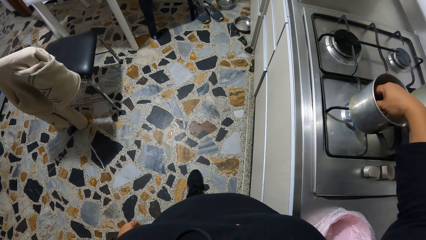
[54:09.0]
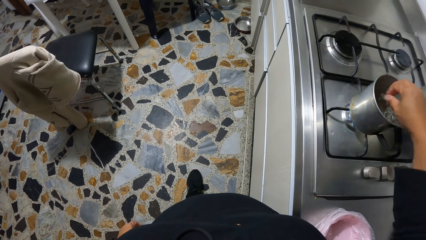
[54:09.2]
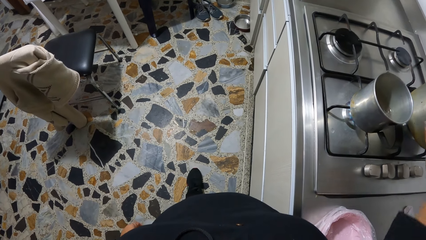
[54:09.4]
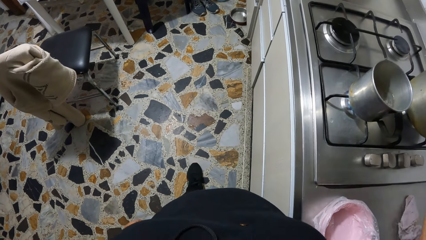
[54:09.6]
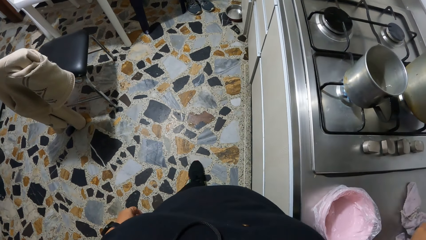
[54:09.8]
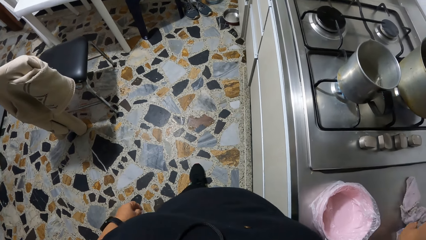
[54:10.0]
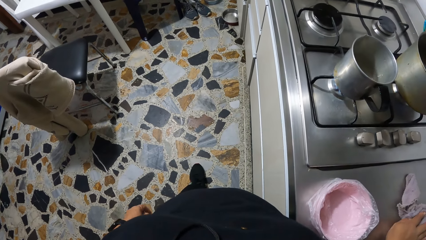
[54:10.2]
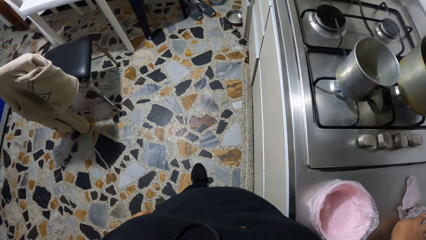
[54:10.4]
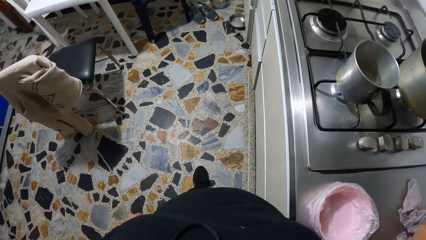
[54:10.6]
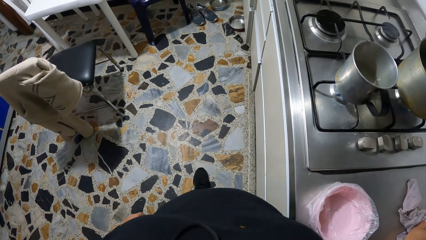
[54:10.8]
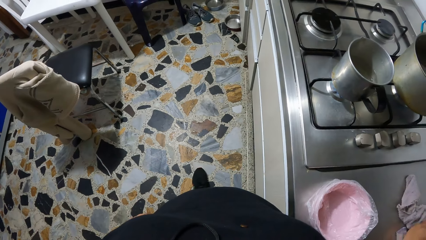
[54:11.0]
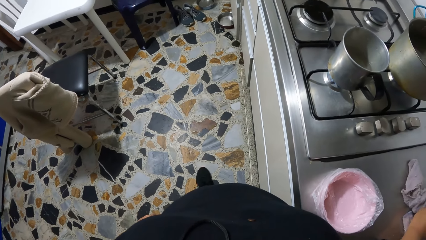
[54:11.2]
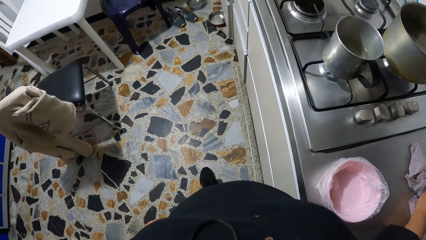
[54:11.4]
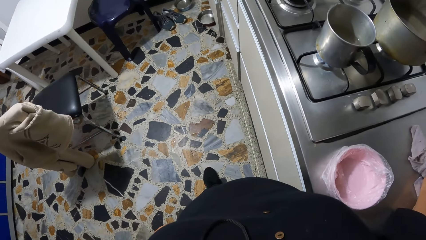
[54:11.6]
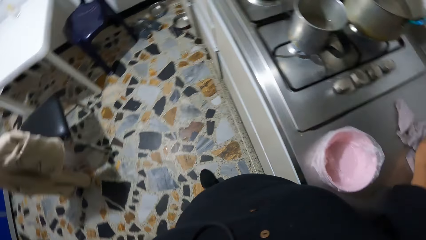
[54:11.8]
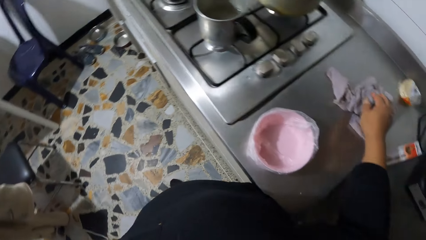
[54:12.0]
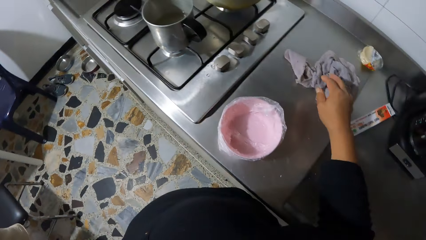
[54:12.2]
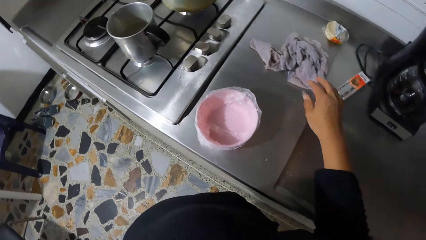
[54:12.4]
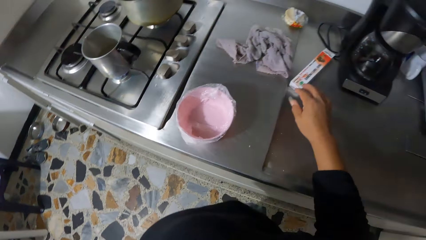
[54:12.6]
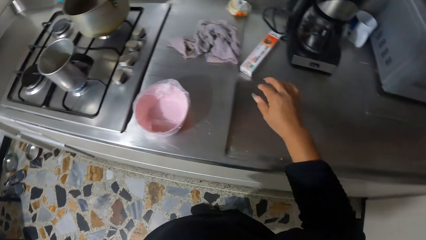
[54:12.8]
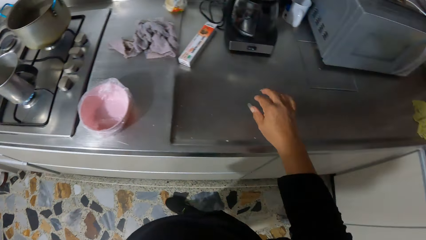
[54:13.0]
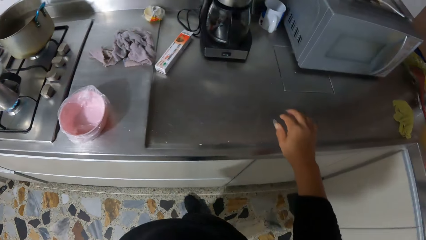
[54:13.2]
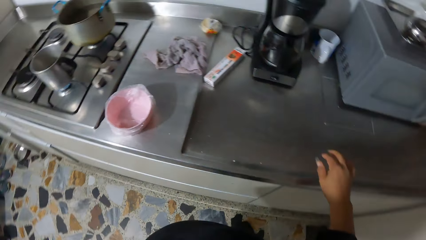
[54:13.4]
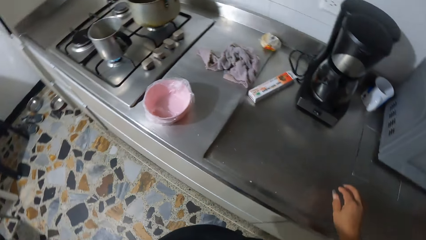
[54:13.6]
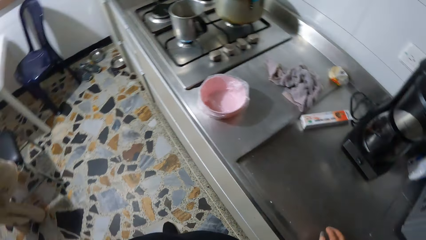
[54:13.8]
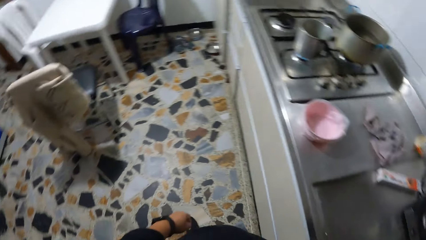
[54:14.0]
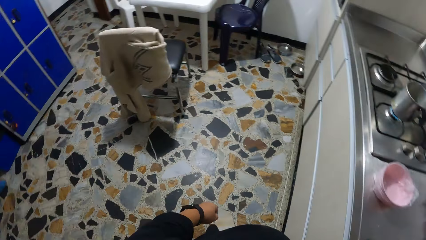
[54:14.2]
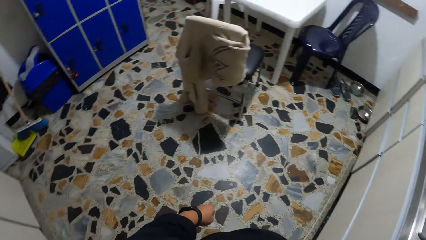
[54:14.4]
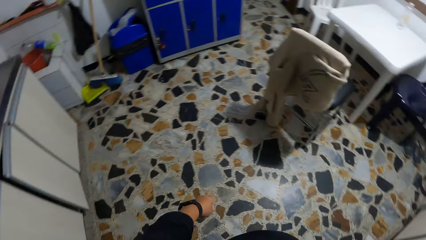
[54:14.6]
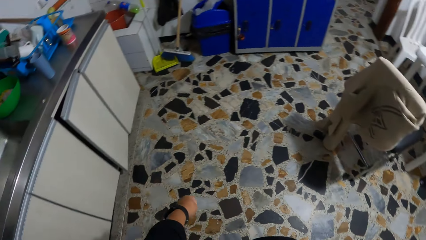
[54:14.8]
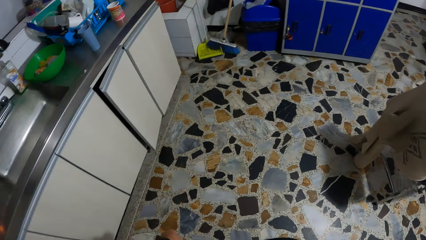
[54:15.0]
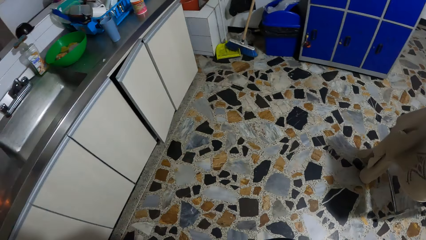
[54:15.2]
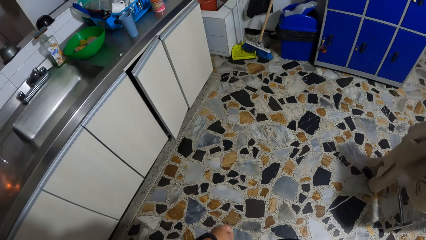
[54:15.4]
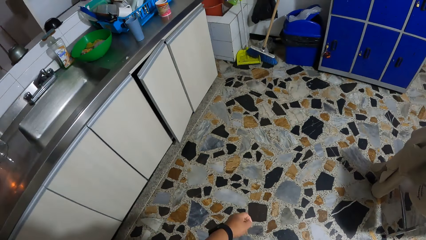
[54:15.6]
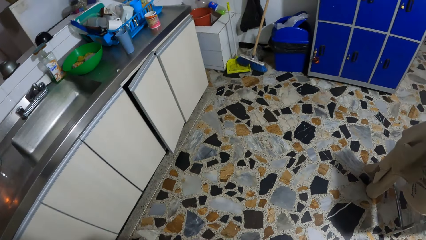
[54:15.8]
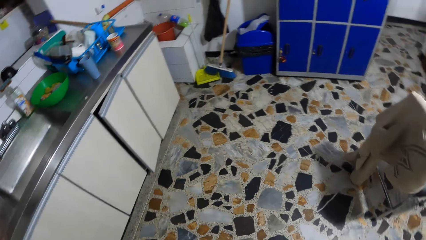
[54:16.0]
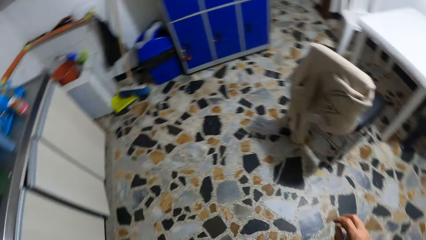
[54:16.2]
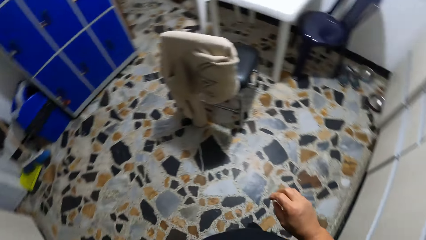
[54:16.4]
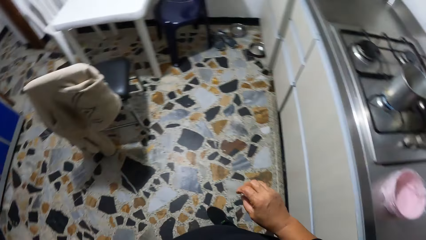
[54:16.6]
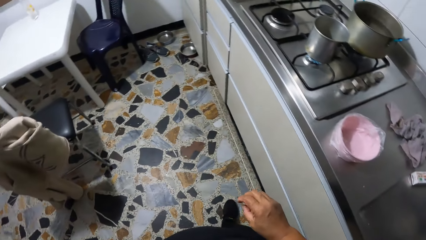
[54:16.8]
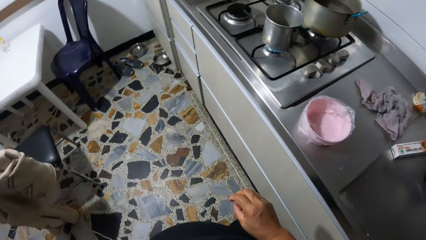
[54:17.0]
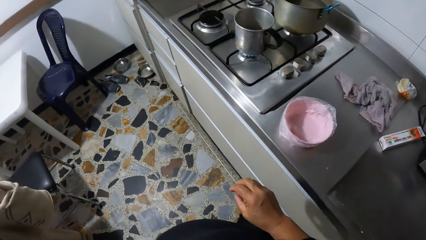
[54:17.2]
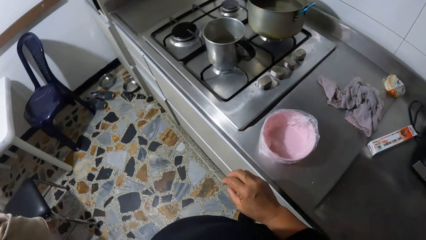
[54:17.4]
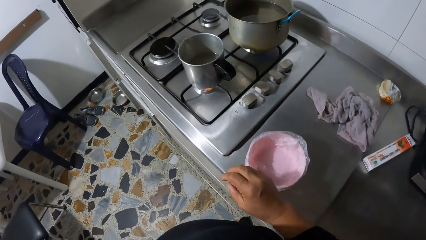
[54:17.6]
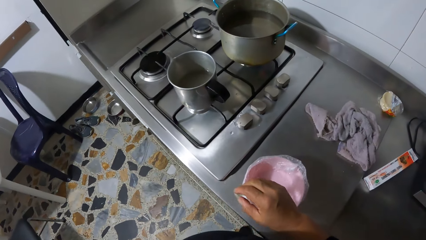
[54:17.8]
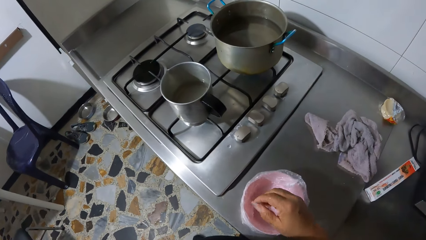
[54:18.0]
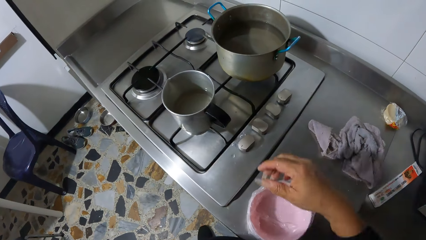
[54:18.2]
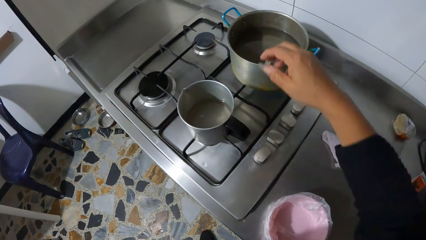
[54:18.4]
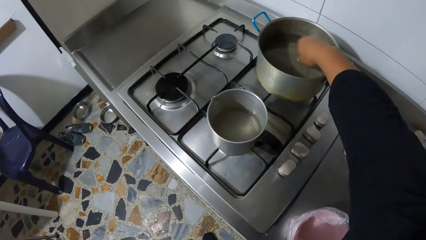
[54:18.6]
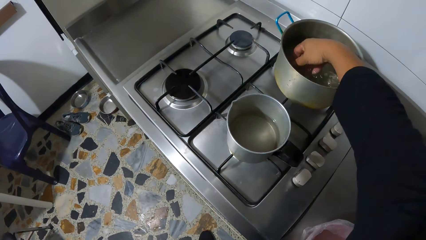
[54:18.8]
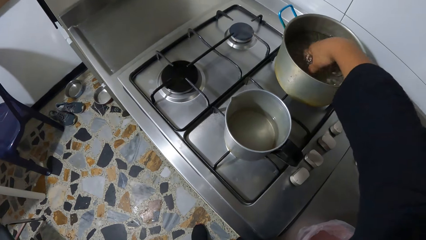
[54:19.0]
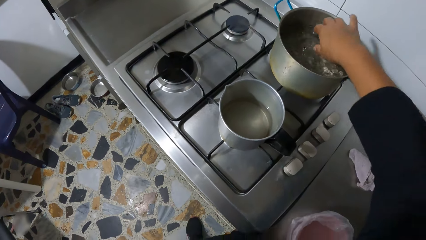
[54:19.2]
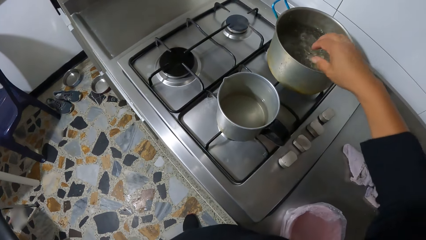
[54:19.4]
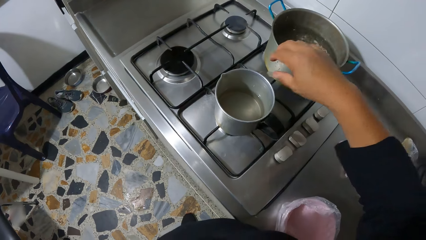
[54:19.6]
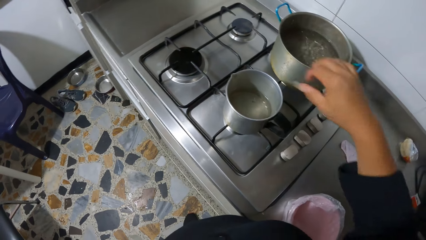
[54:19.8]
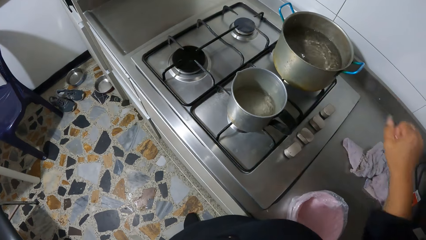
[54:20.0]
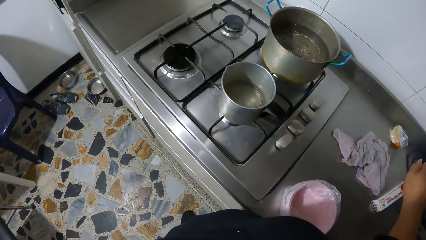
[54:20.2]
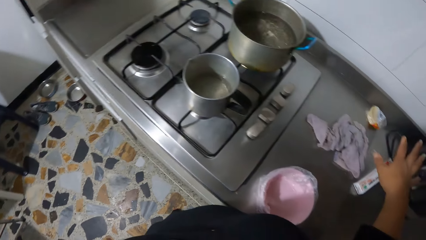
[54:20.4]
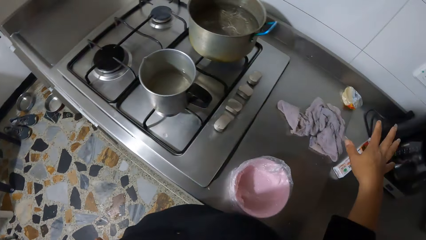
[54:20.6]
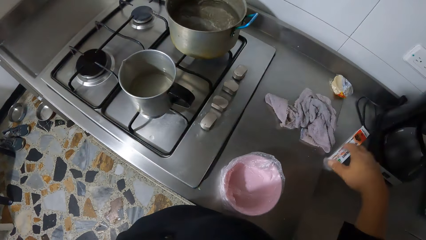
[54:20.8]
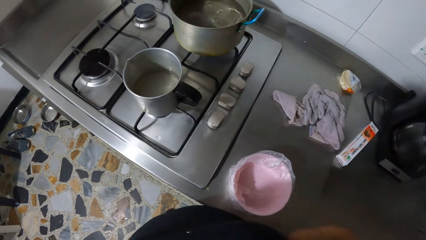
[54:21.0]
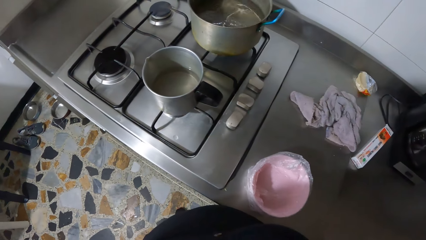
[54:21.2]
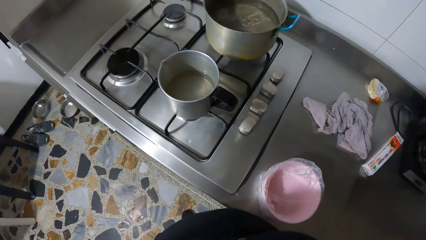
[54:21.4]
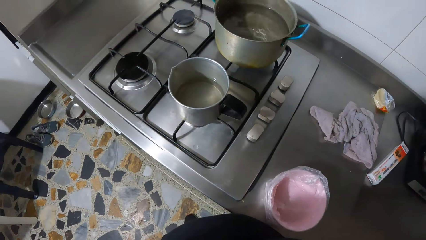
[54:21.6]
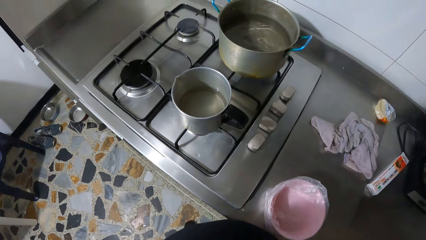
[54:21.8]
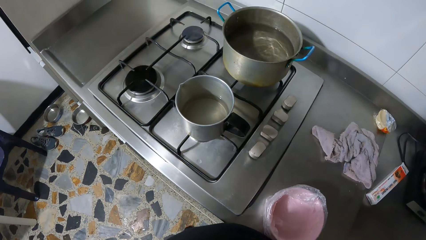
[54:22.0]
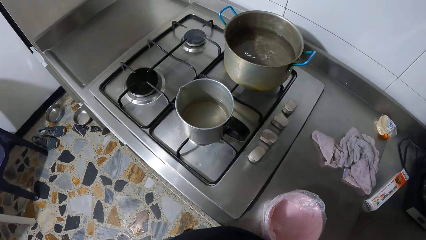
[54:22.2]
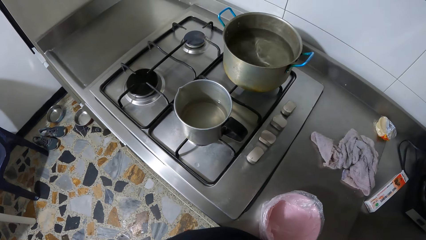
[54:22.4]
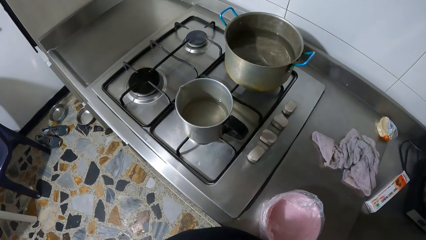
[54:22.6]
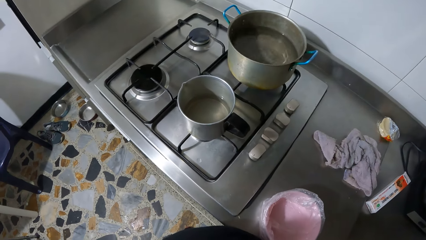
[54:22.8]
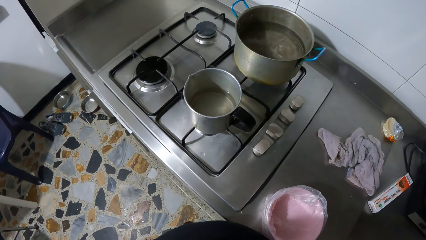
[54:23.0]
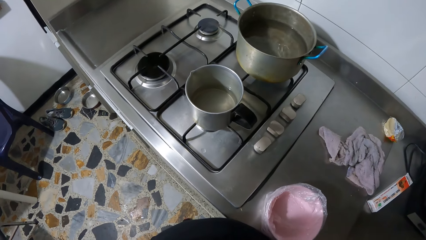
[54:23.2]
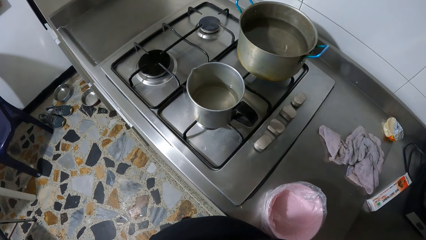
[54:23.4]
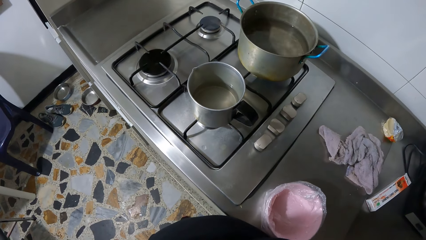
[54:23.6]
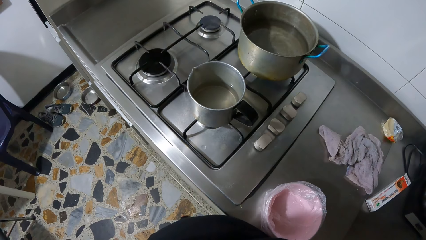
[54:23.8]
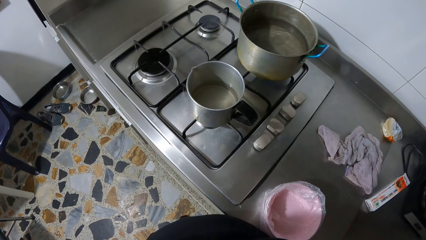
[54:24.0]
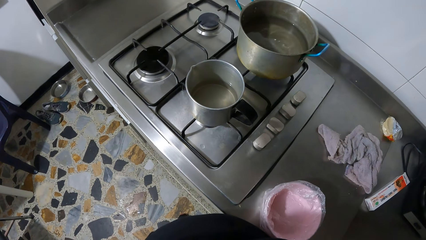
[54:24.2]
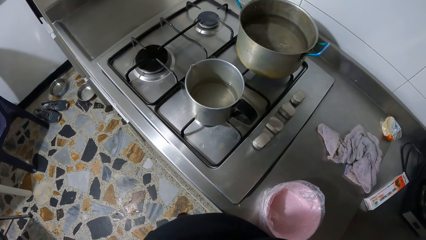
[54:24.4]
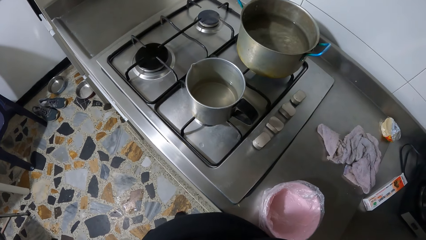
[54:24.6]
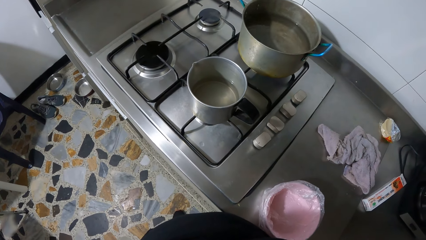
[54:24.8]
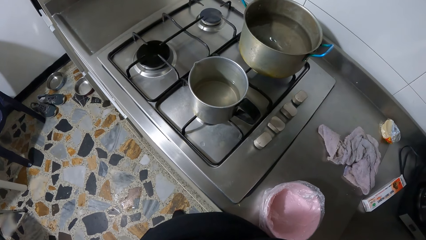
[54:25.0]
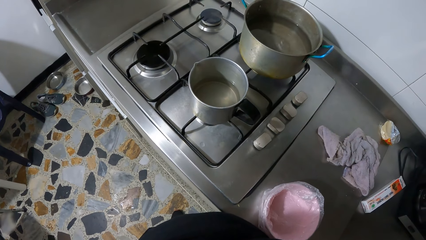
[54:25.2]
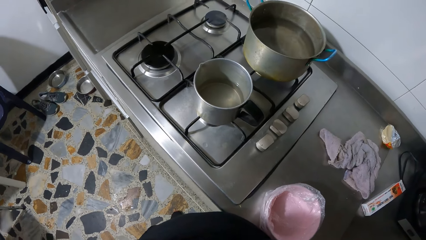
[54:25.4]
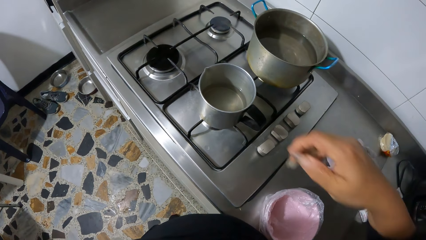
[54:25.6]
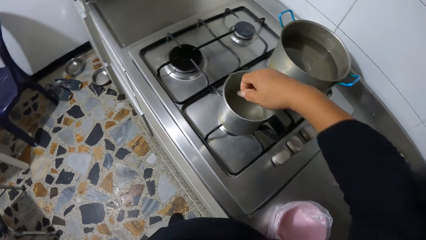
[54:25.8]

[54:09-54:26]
The camera wearer wipes her right hand on the napkin on the kitchen counter. She touches the hand towel on the counter top. She looks around. She looks around again. She turns some water in a pot on the cooker with her right hand.
